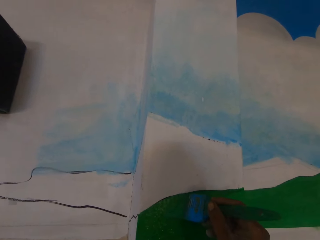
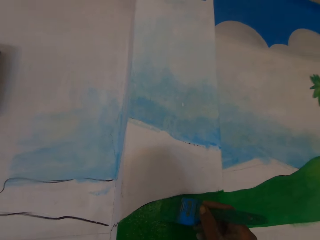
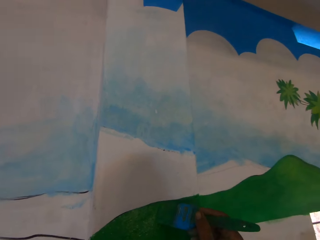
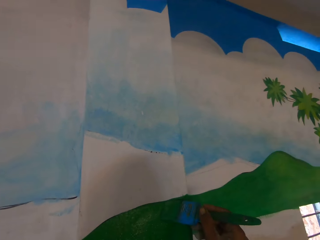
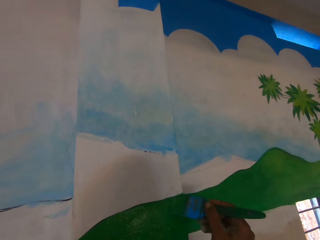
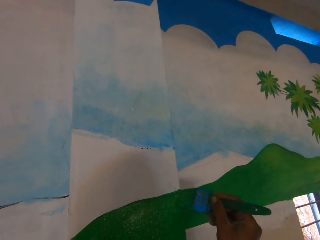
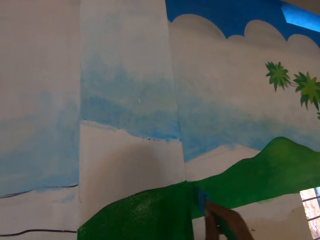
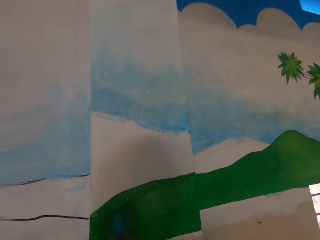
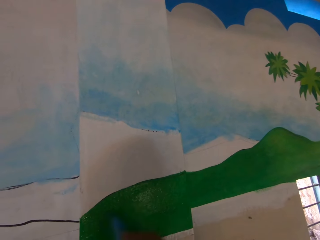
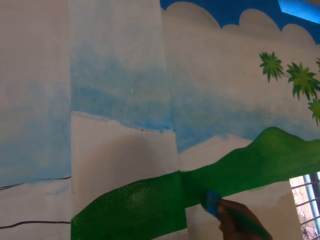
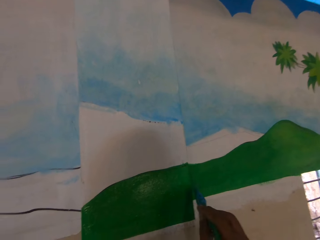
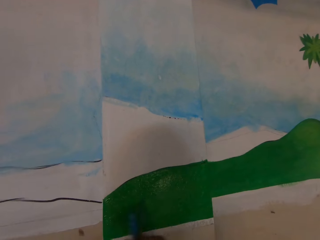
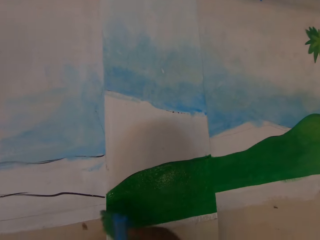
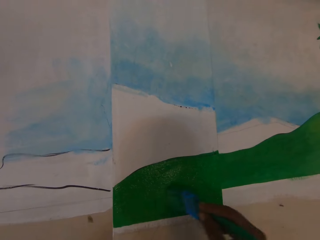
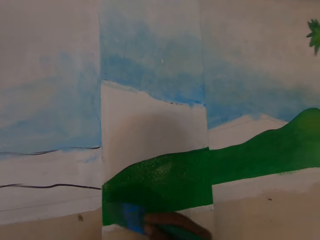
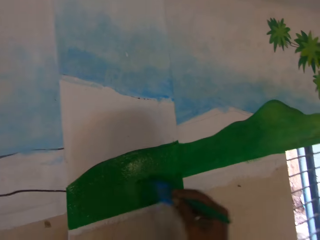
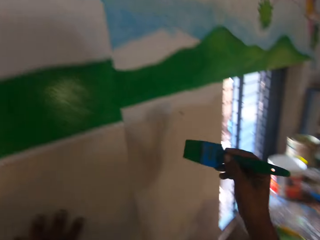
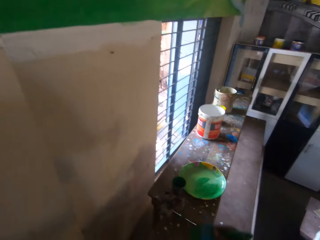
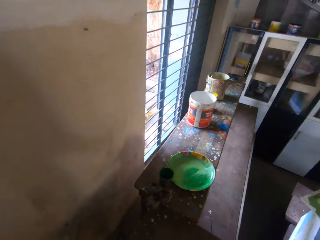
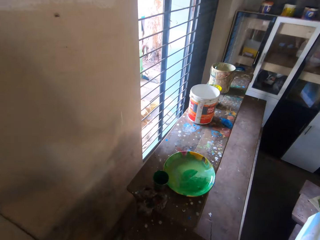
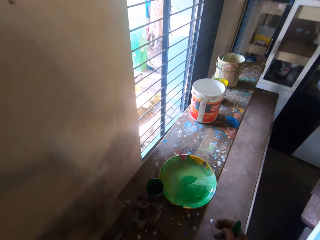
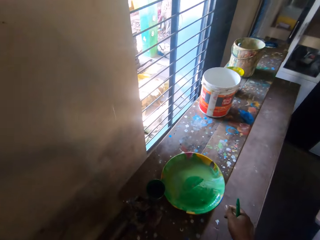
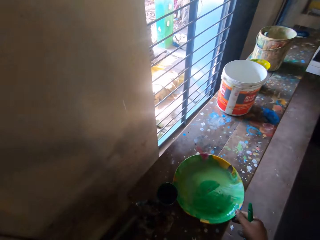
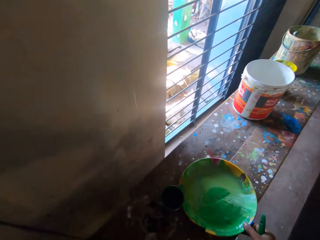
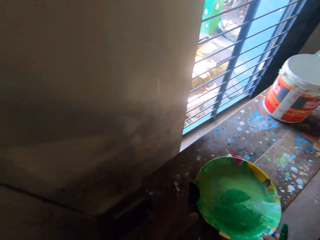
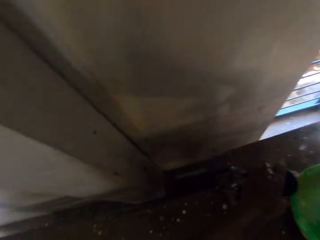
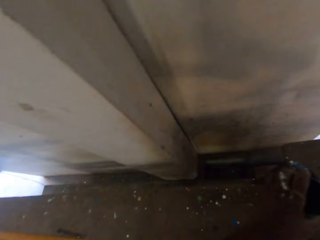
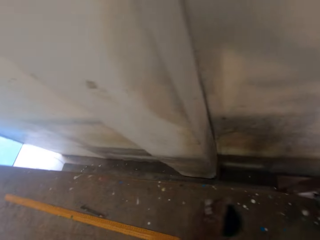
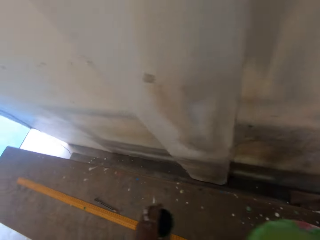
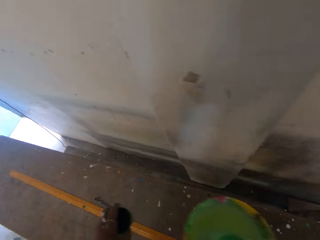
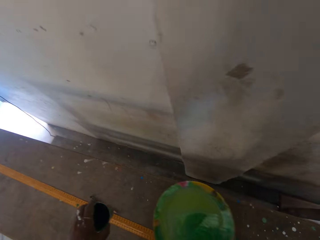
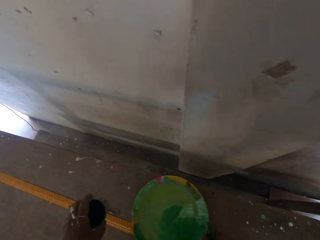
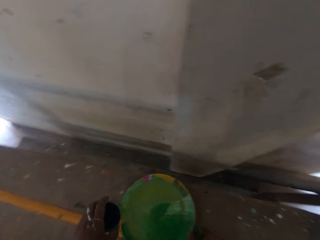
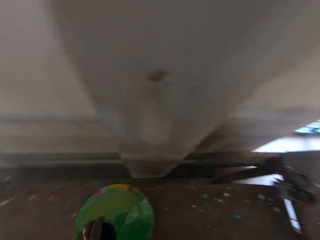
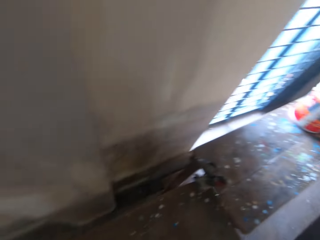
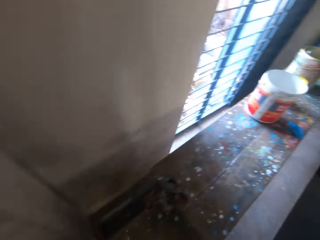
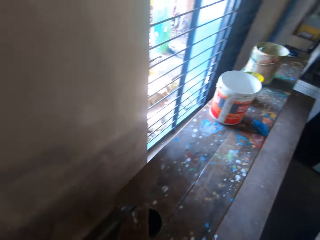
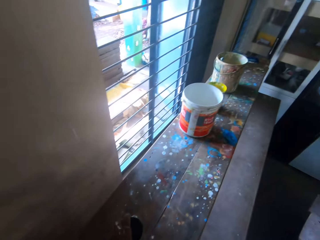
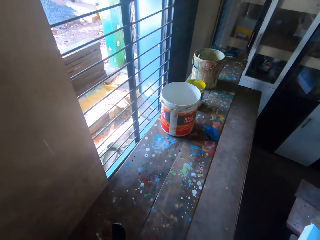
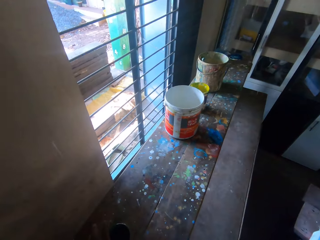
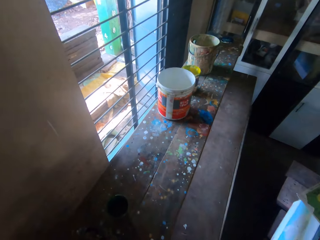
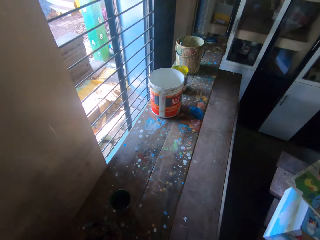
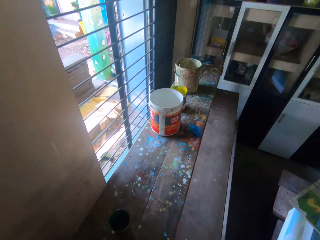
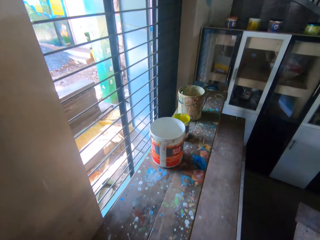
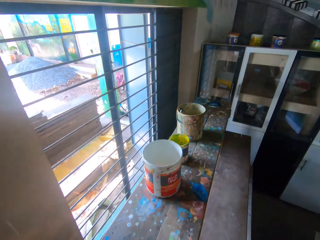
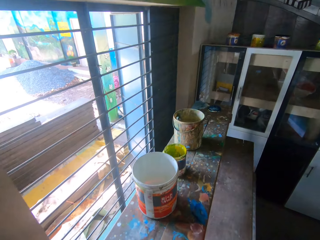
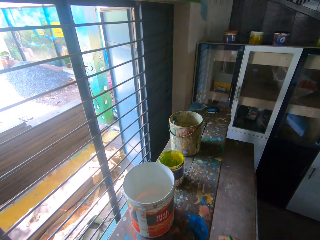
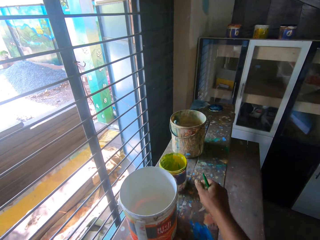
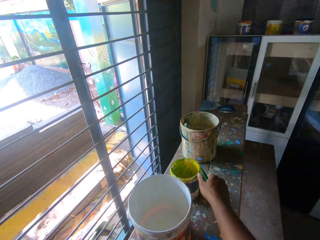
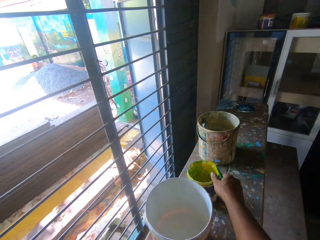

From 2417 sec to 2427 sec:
The camera wearer moves the plate on the bench with his right hand. He moves the cup on the bench with his left hand. He picks up the paints. He puts the paint in the basin on the bench. He puts the paint in the tin on the bench.

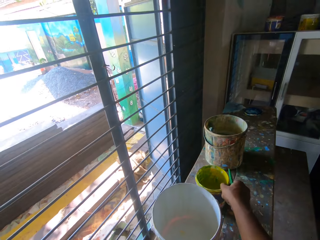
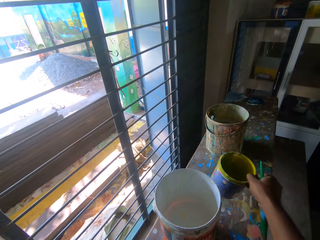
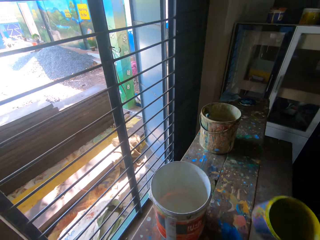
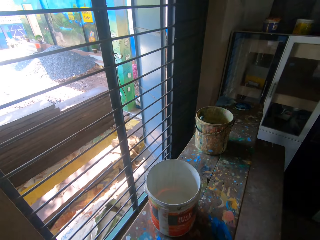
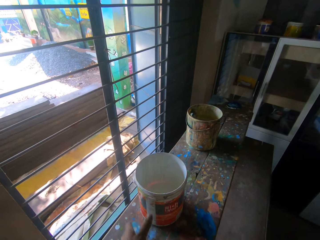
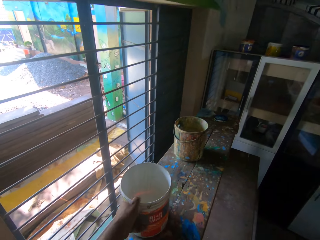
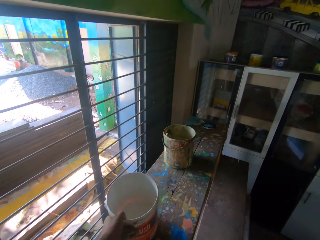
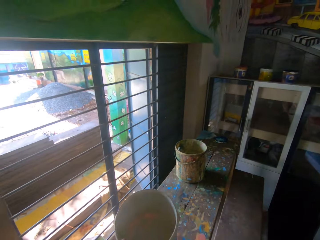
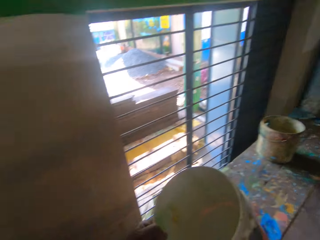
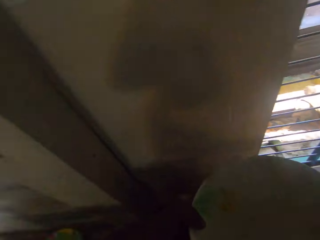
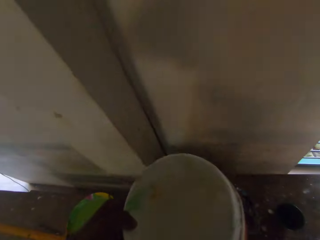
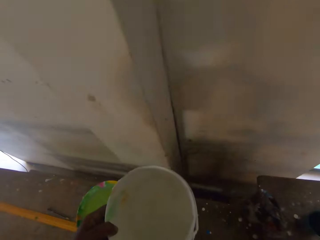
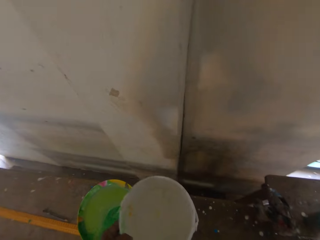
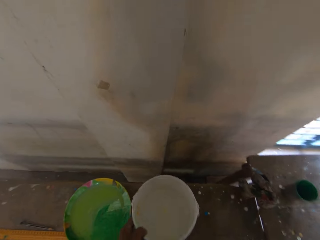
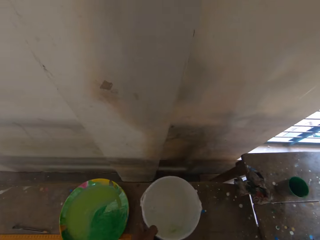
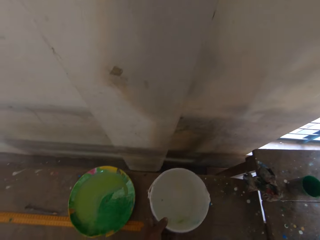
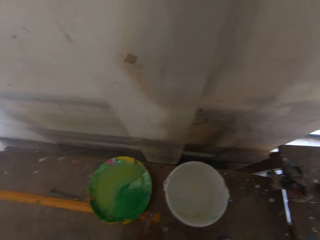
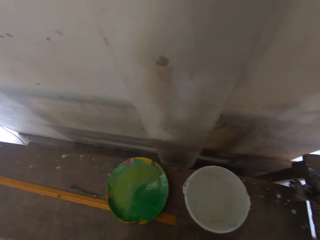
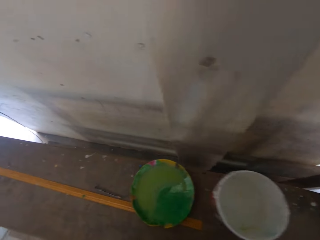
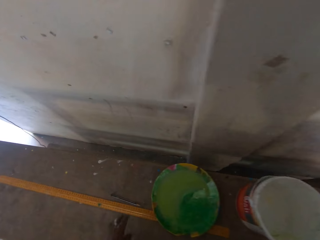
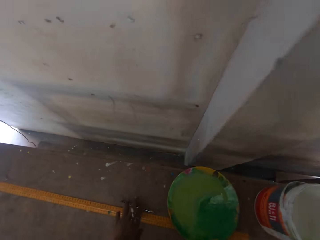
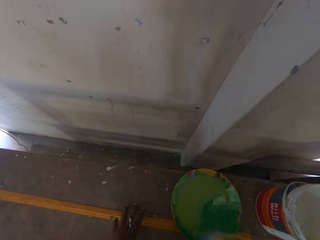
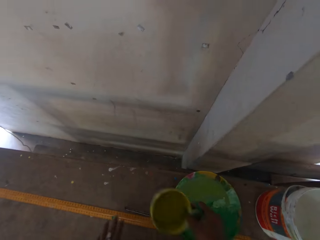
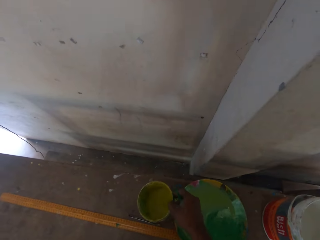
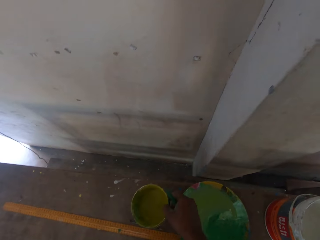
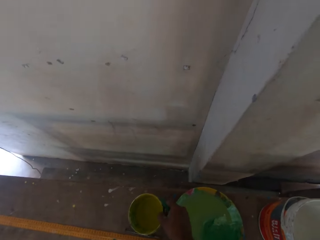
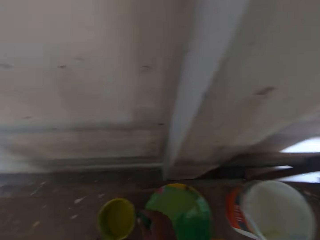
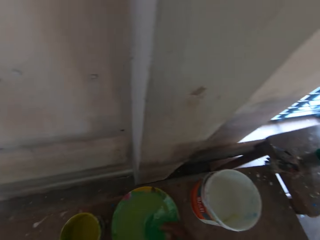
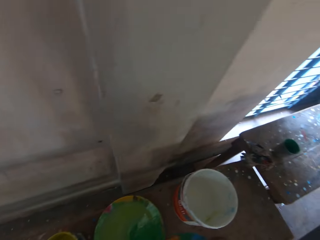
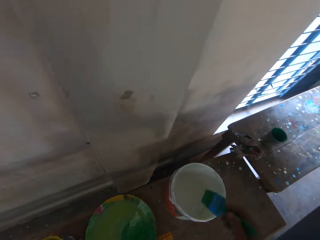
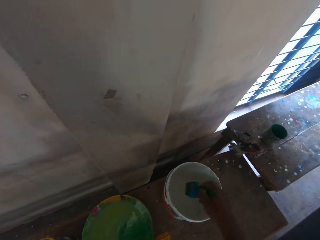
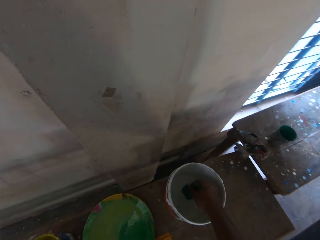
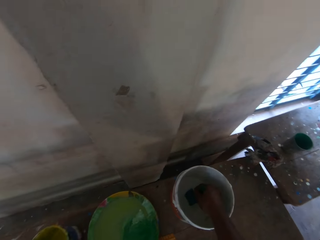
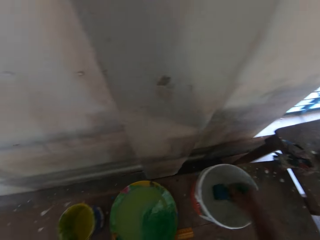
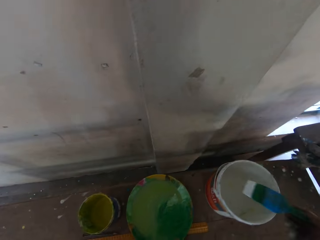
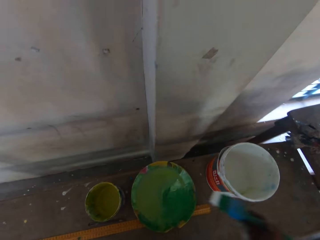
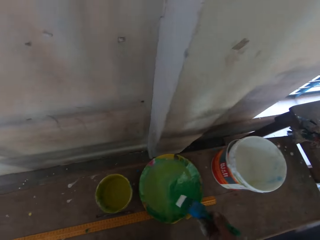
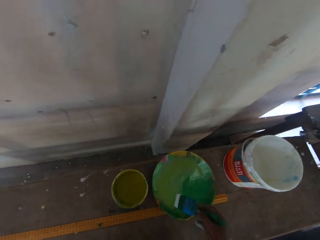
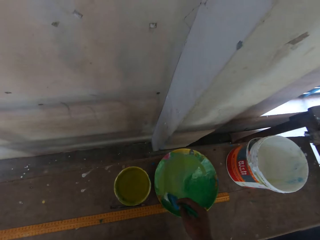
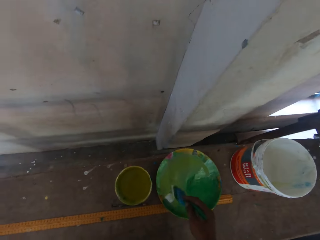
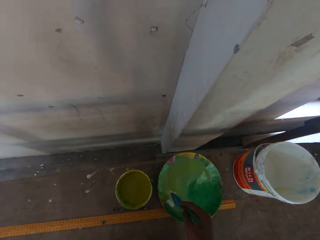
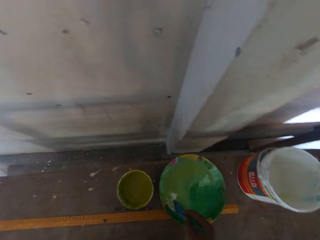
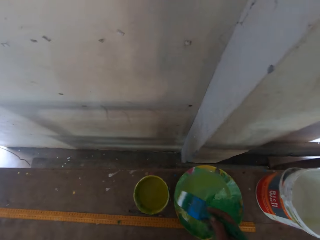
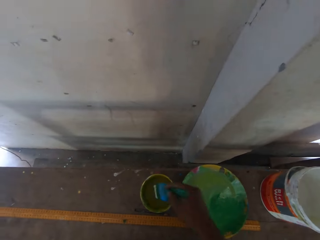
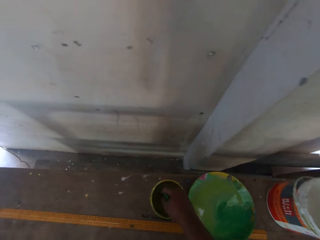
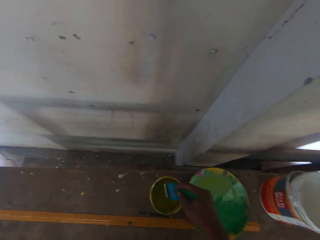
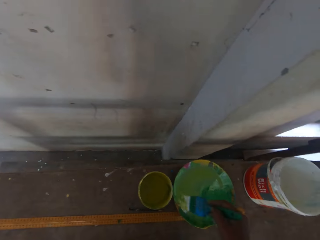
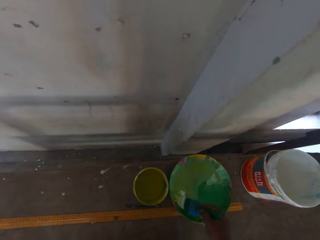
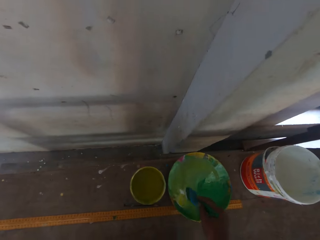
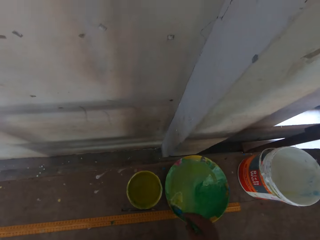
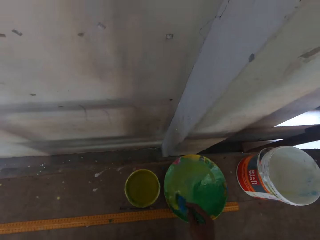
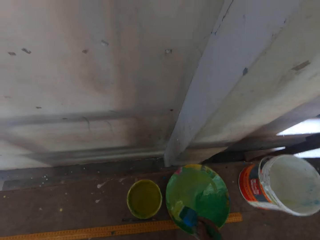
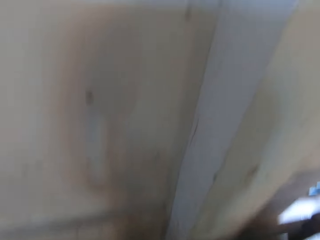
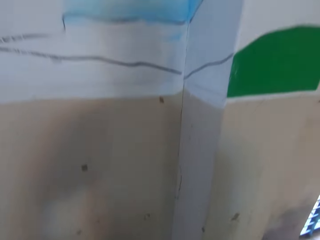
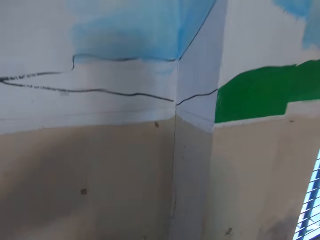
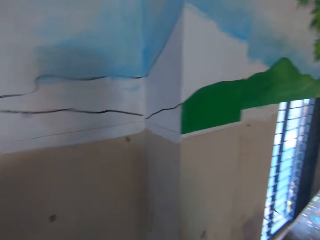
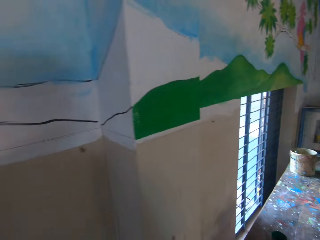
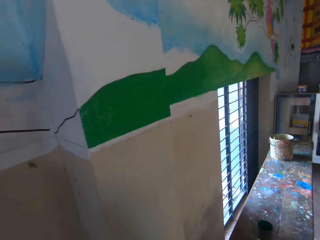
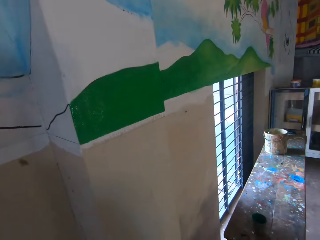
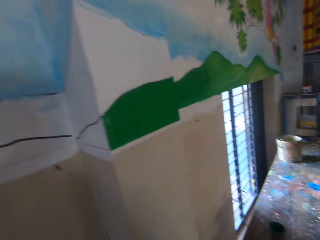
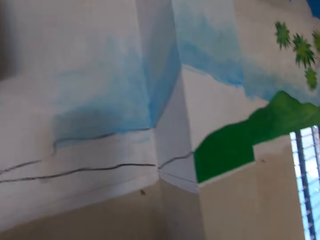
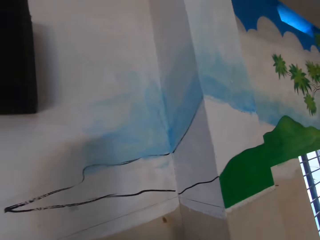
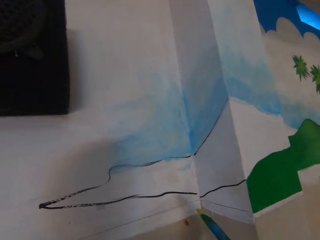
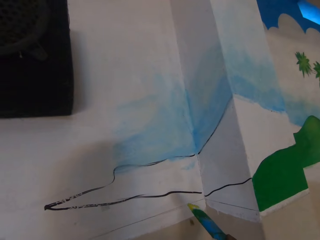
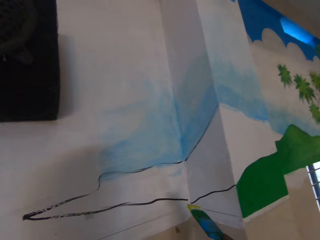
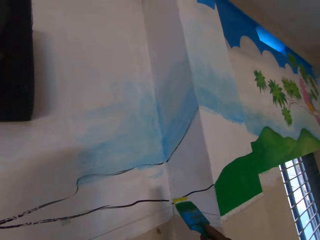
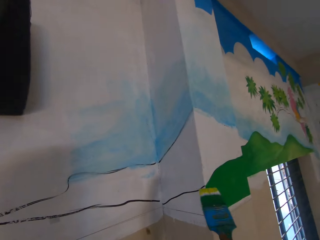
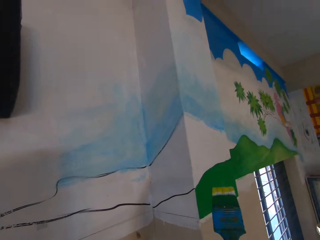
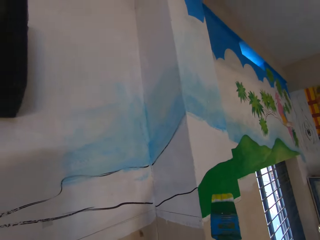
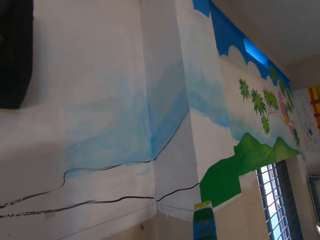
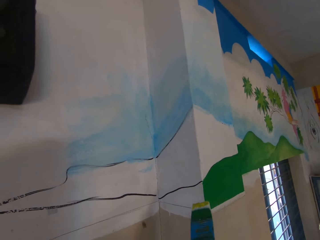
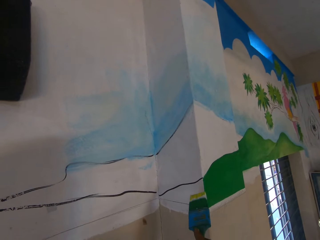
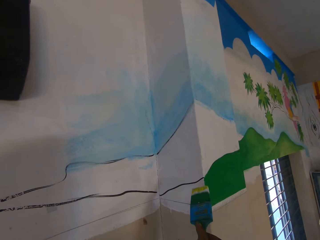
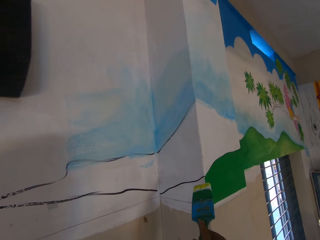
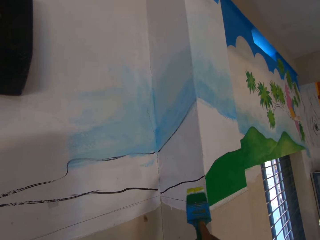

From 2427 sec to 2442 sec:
The camera wearer picks up a bowl on the bench with his right hand. He picks up the white paint bucket on the bench with his left hand. He puts the paint in the bucket on the bench. He moves the pencil on the bench with his left hand. He drops the bowl on the bench with his right hand. He dips the paintbrush into the white paint bucket on the bench with his right hand. He mixes the paint in the plate on the bench with the paintbrush in his right hand. He dips the paintbrush into the bowl on the bench with his right hand. He mixes the paint in the plate on the bench with the paintbrush in his right hand. He climbs the bench.
